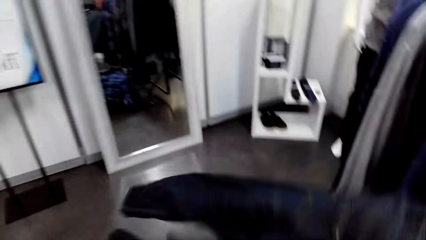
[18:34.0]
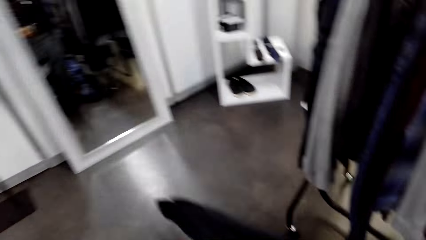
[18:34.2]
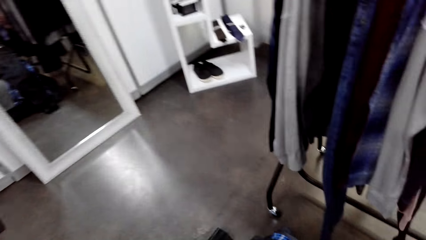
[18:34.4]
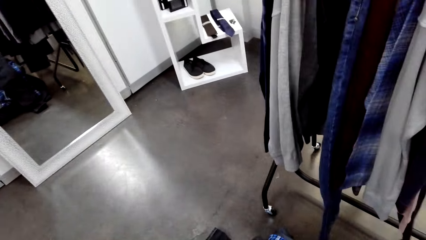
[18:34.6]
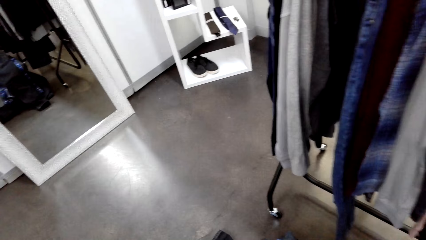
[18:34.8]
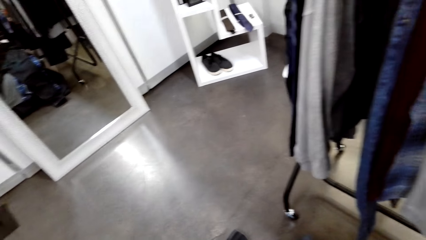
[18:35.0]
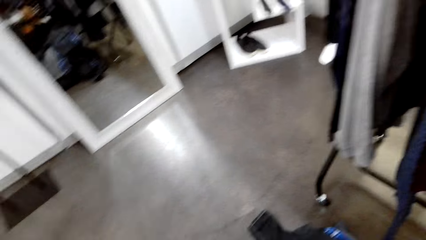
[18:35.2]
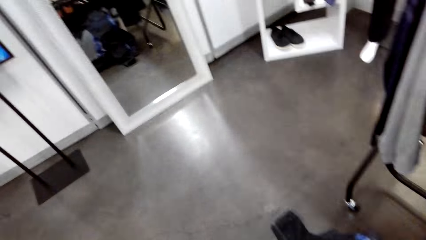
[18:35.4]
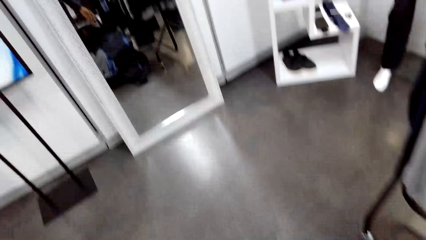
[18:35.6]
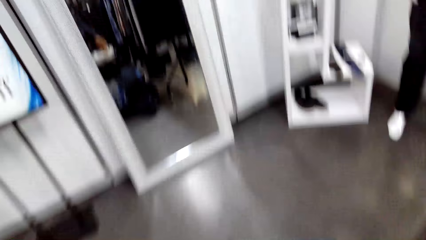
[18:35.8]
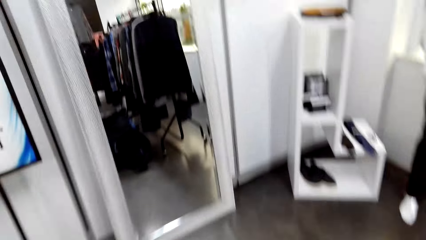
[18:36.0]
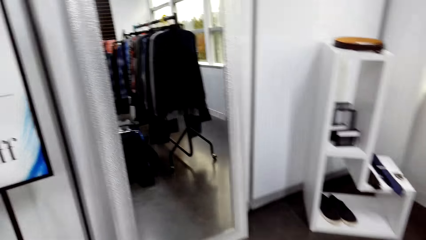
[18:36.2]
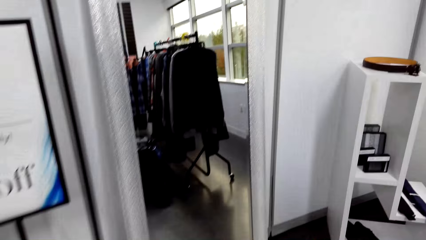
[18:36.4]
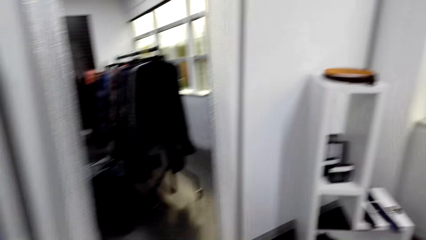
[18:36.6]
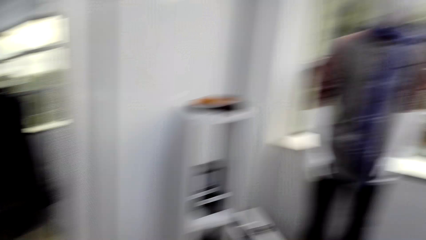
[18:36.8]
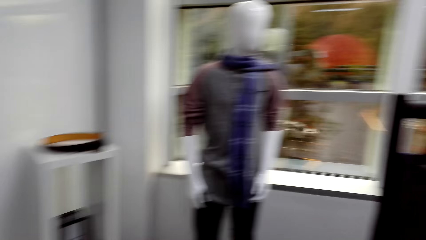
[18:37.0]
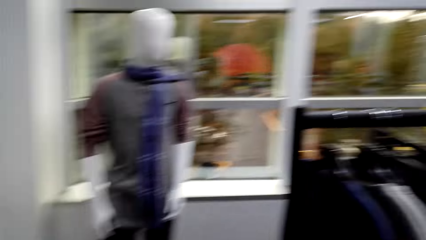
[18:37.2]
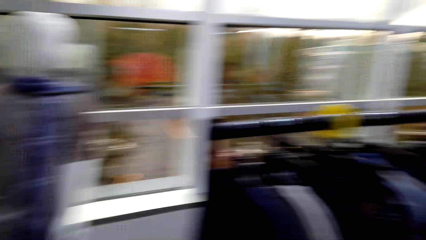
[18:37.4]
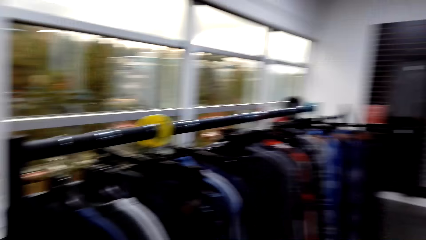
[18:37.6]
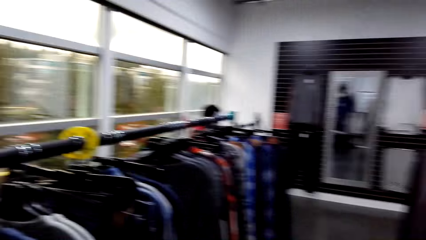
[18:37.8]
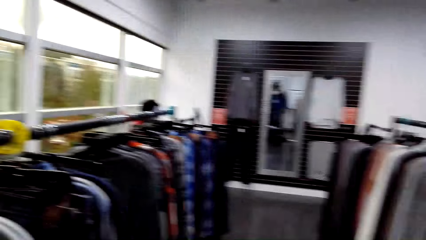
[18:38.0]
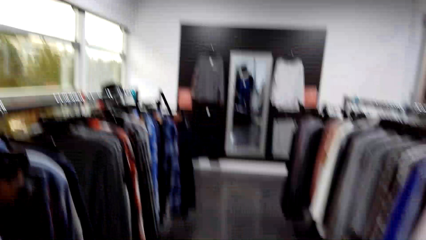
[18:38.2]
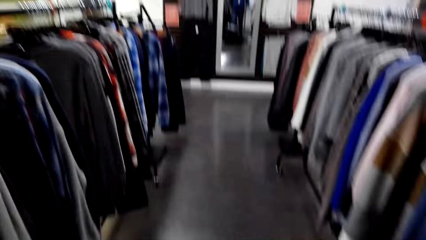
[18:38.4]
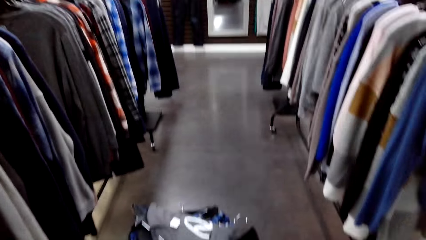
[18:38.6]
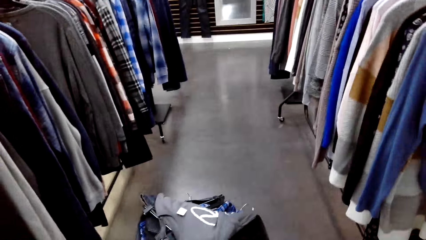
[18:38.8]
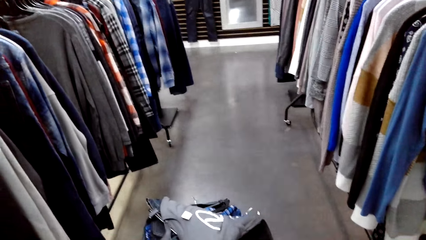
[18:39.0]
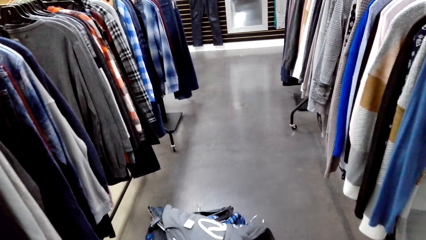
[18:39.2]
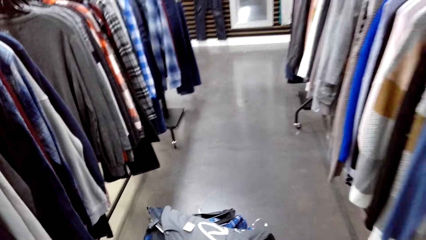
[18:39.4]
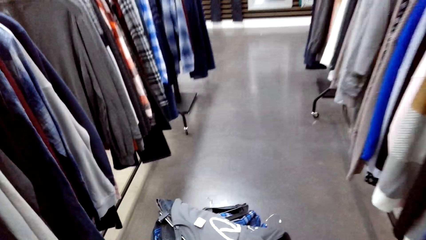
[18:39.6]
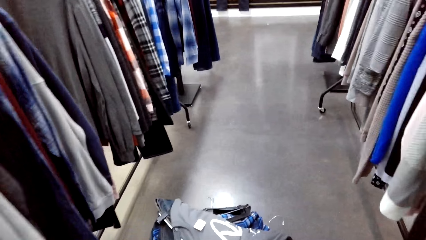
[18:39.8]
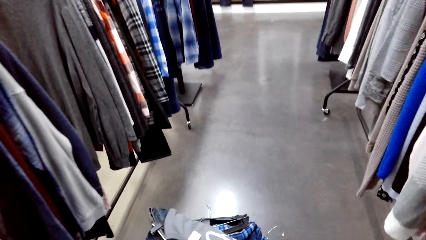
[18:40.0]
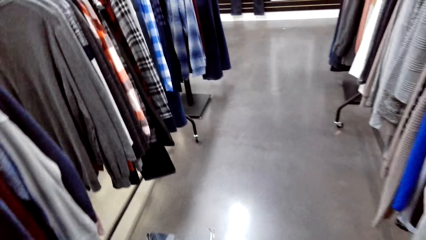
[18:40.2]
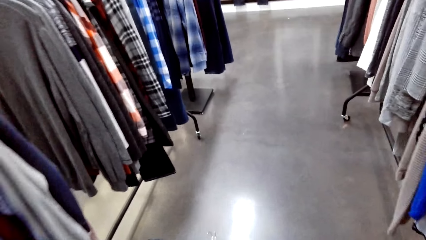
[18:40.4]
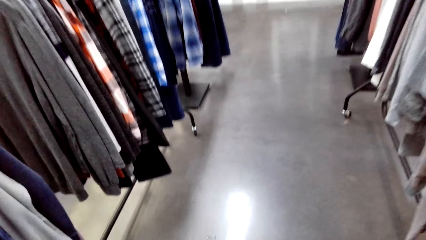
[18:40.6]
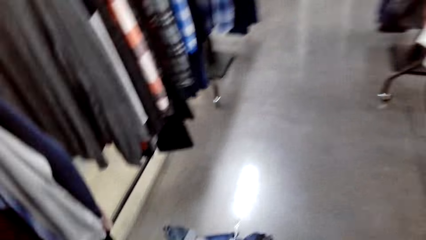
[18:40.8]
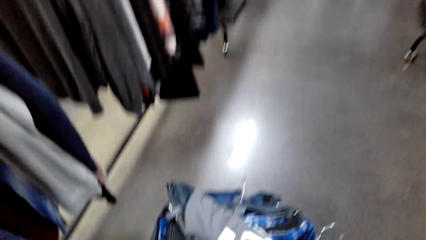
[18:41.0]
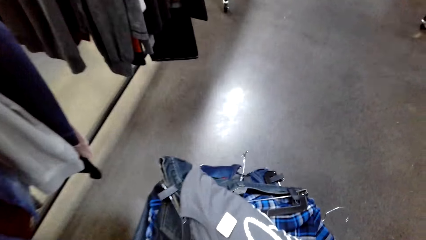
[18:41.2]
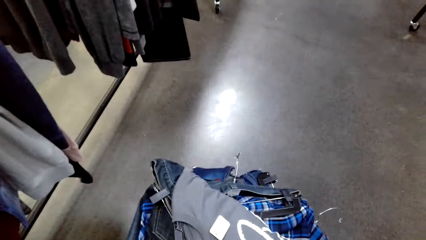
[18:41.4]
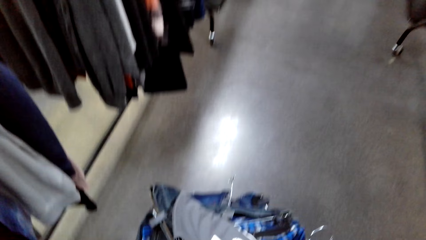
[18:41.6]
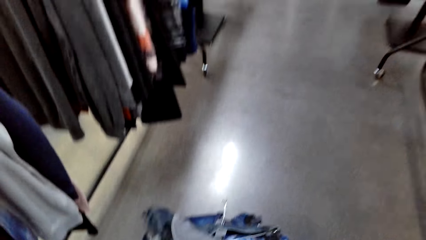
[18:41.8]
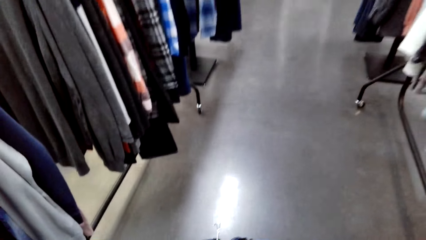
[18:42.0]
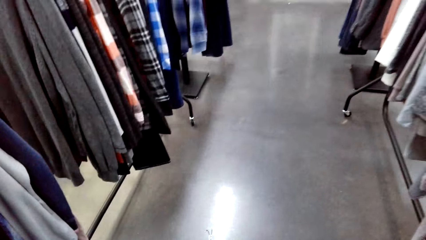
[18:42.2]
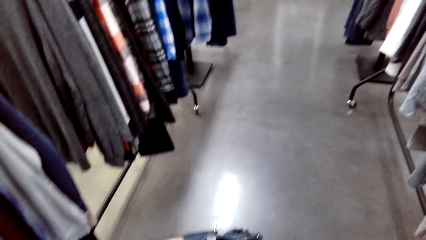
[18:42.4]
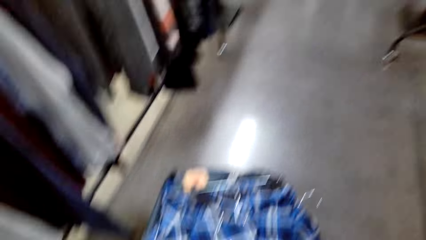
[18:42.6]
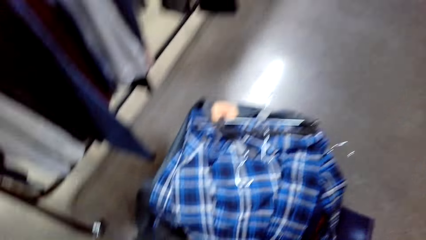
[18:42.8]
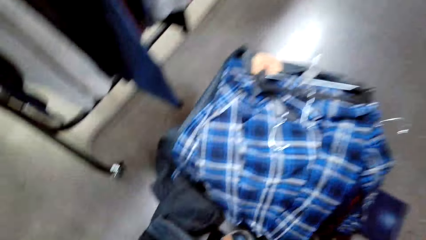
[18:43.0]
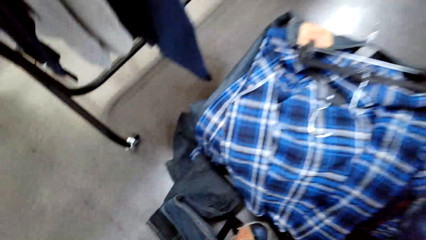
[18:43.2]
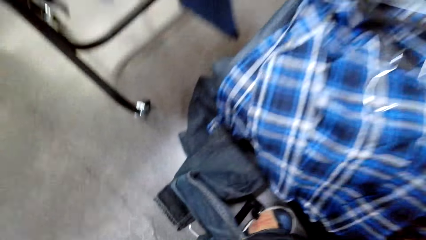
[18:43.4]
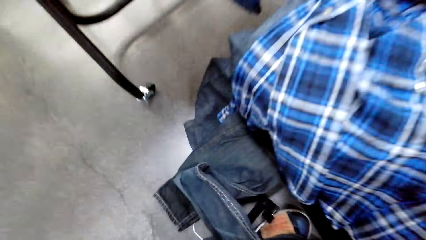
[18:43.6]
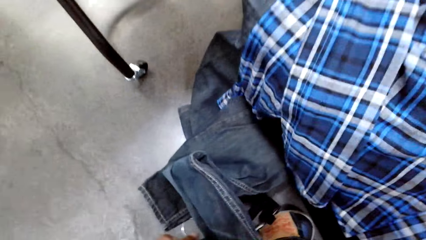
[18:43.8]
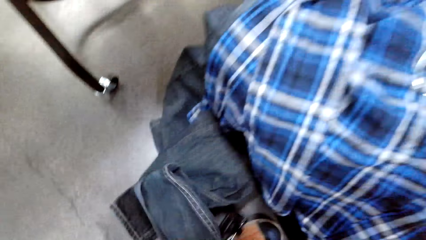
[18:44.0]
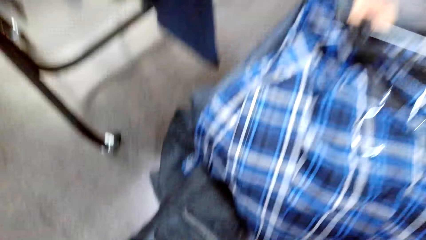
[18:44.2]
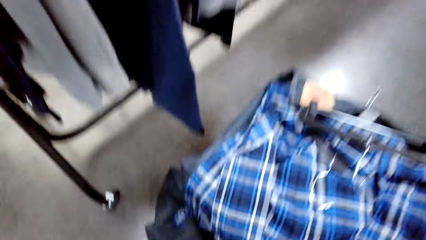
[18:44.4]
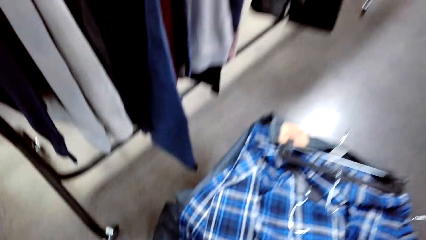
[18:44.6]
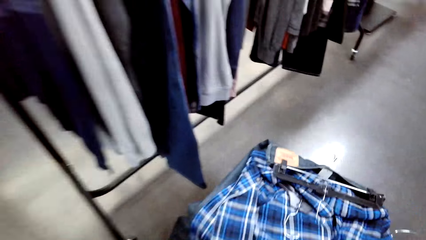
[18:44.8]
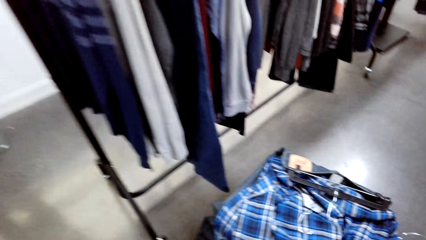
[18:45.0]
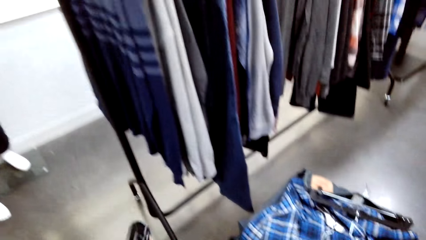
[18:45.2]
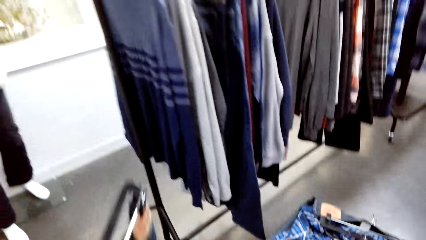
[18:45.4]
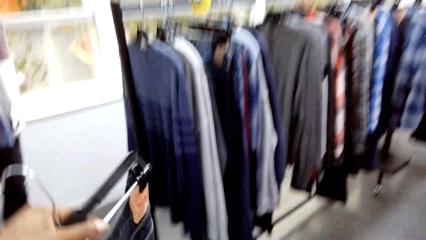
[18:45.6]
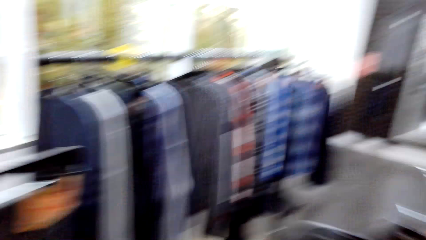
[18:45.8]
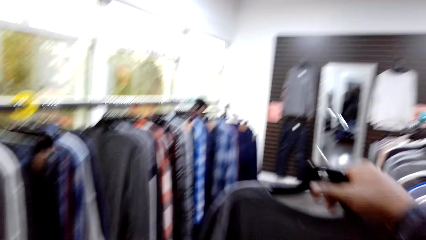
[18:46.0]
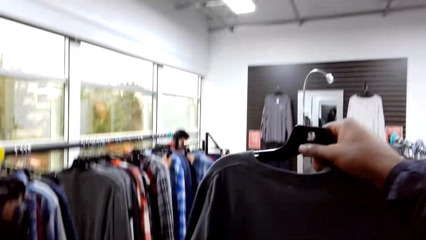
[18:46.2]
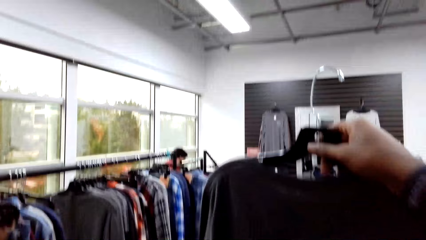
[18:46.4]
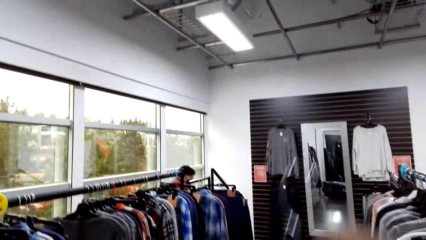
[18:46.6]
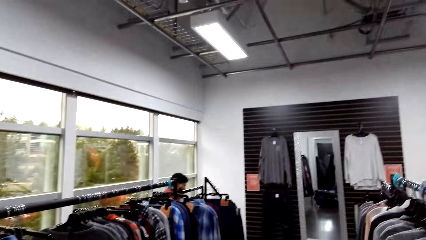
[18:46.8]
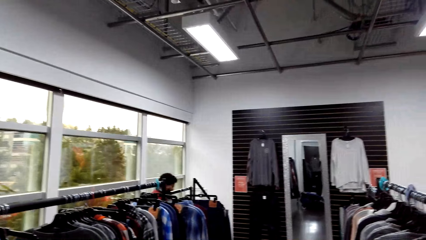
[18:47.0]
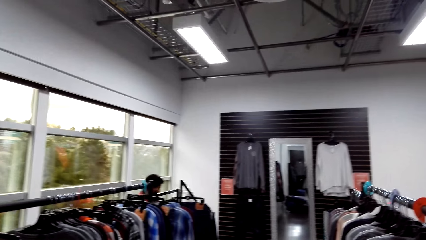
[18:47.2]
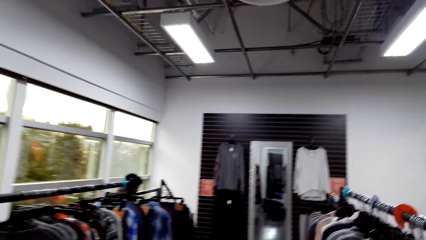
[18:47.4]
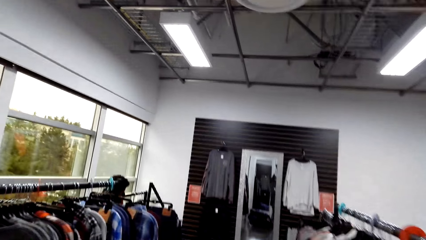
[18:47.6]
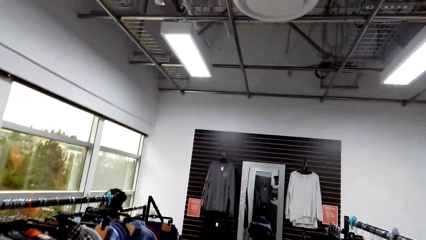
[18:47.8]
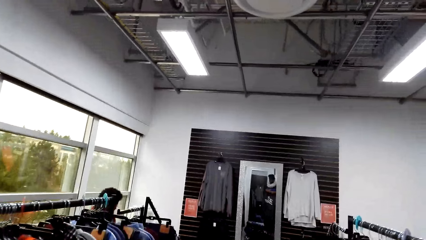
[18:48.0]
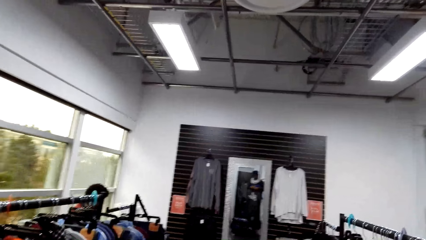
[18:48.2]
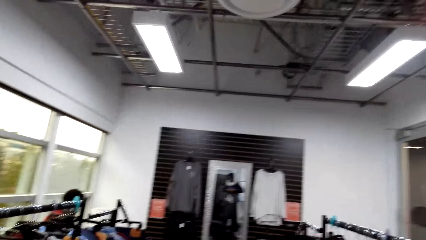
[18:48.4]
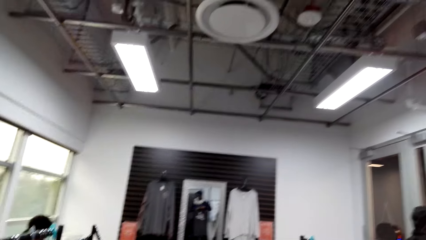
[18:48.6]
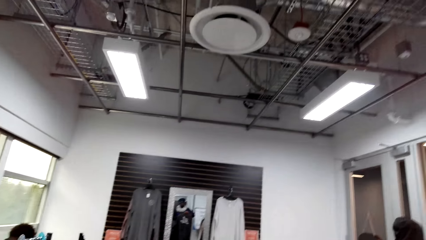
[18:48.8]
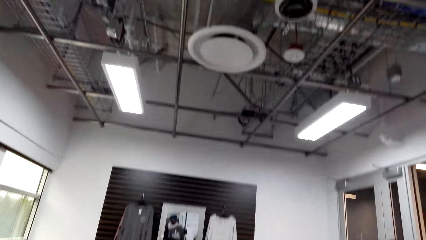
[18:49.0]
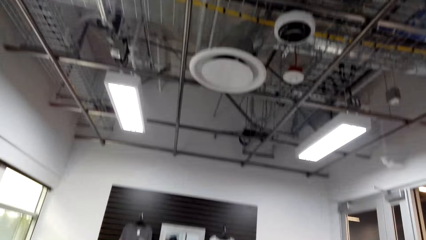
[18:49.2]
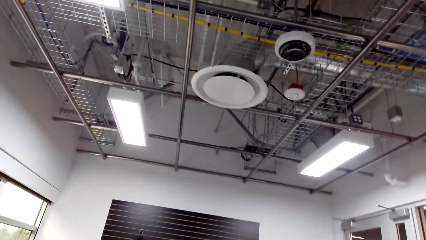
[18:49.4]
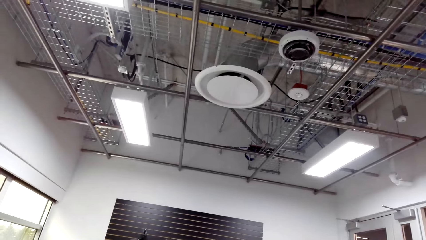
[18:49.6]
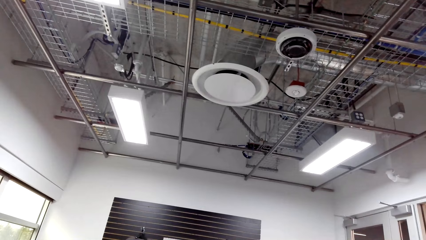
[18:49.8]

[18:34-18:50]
The camera wearer holds cloth. They look around. They walk around. They pick up cloth. They hold up the cloth.
